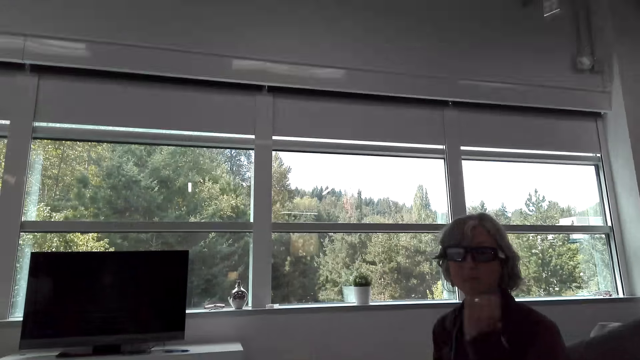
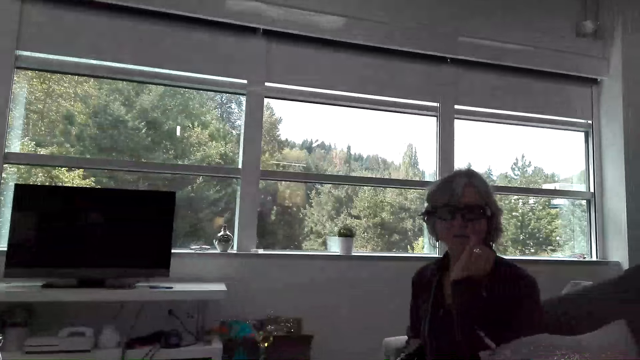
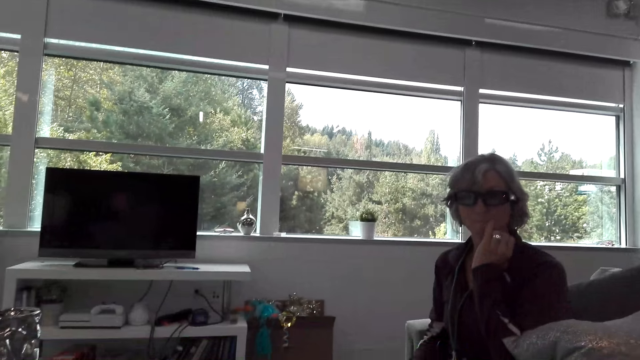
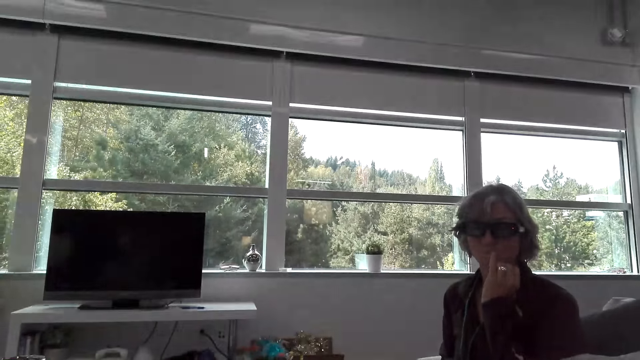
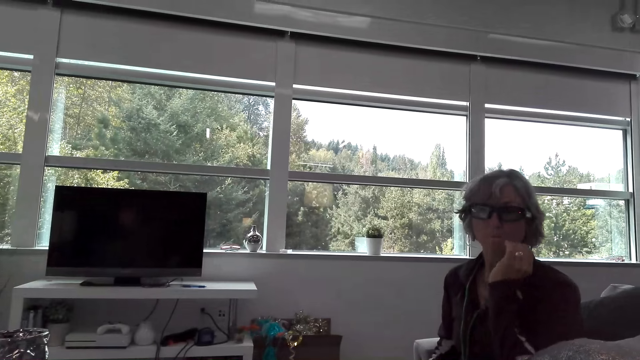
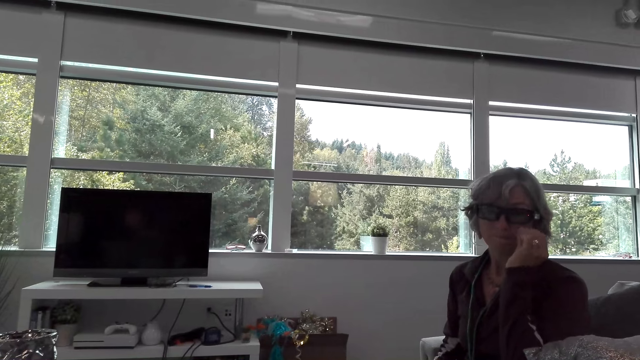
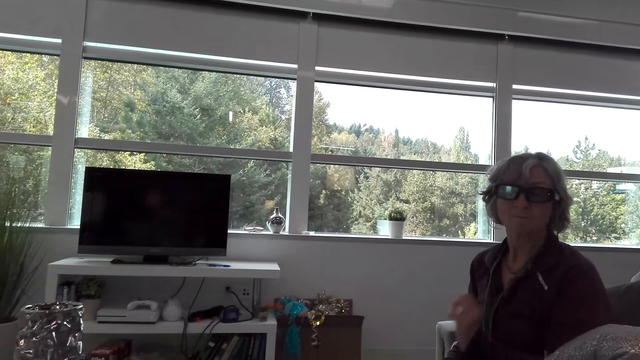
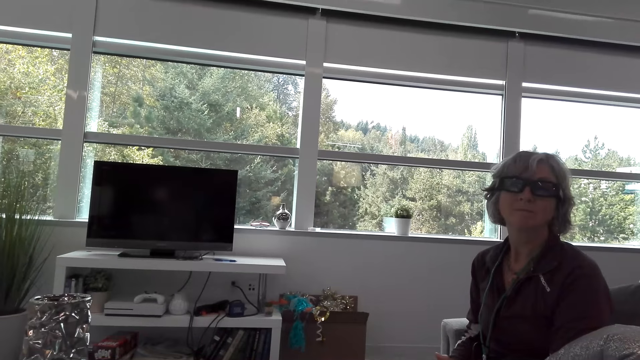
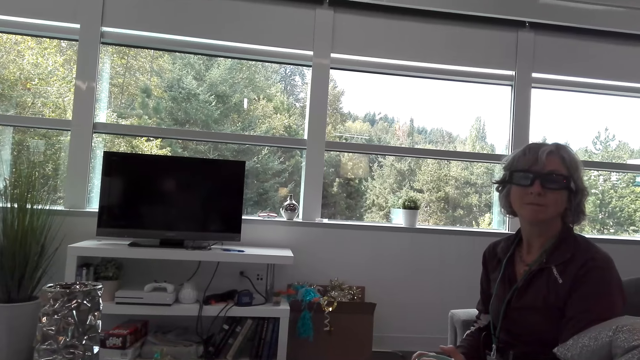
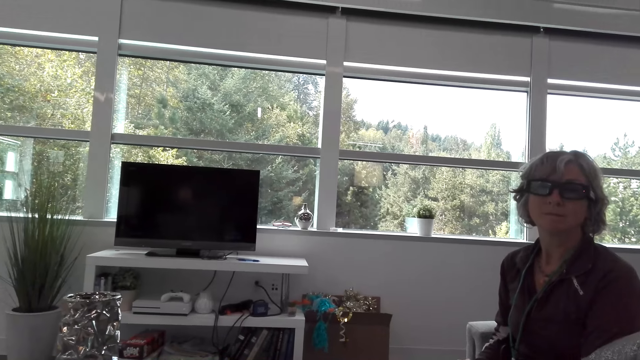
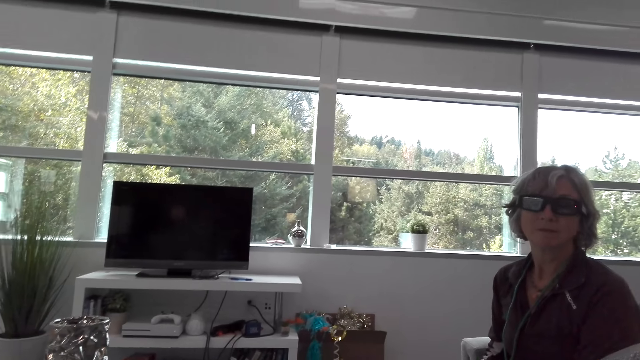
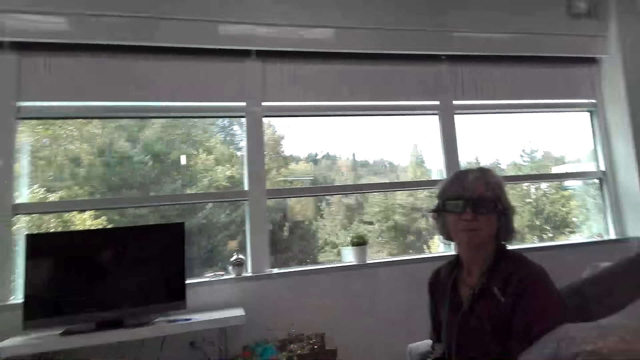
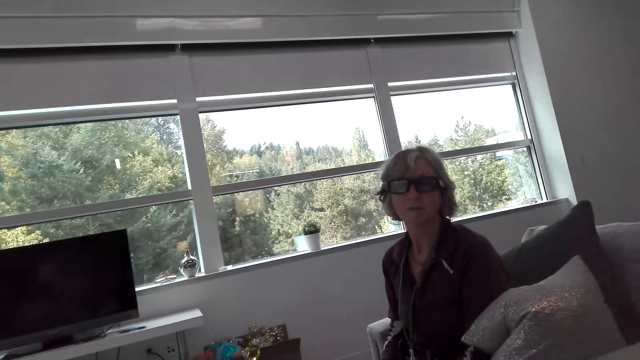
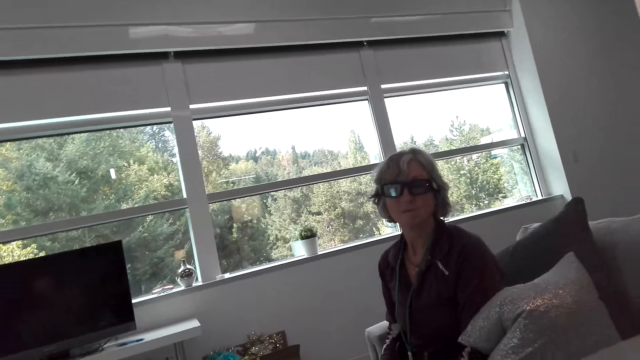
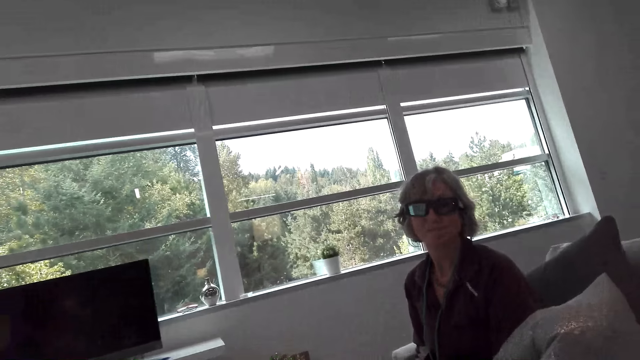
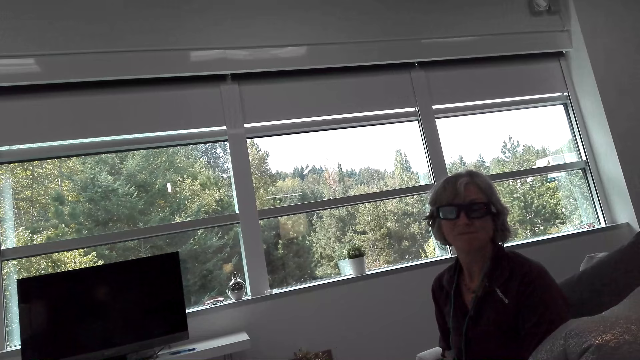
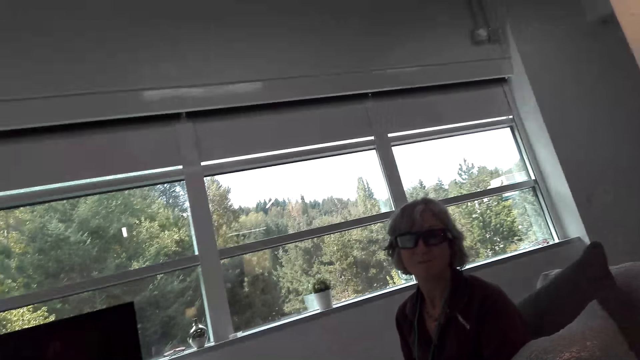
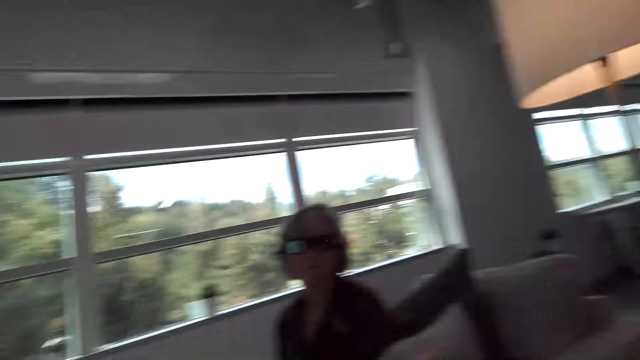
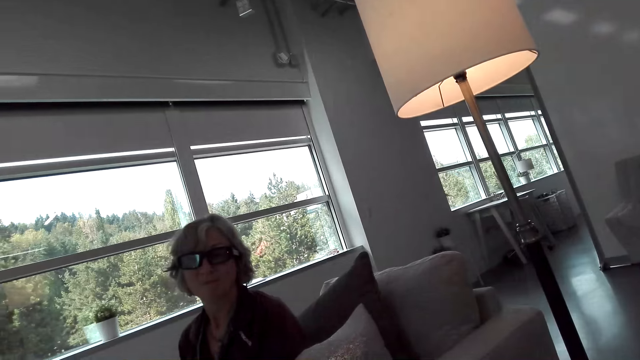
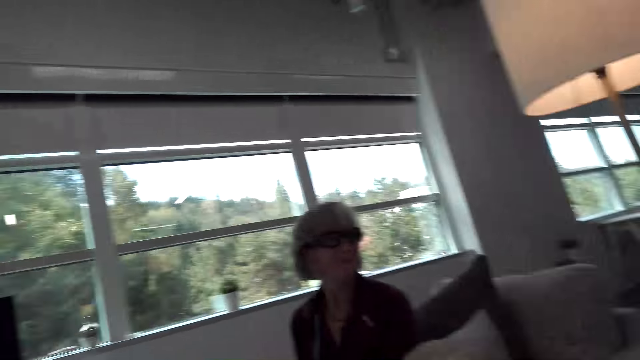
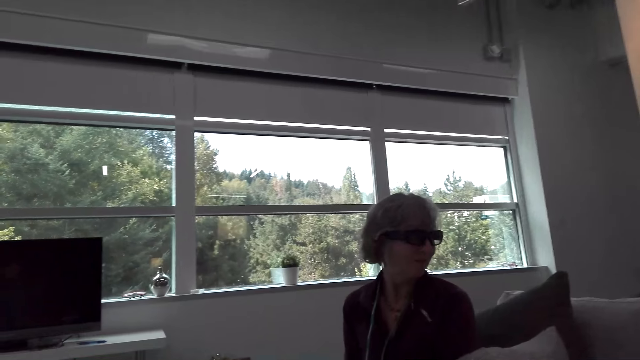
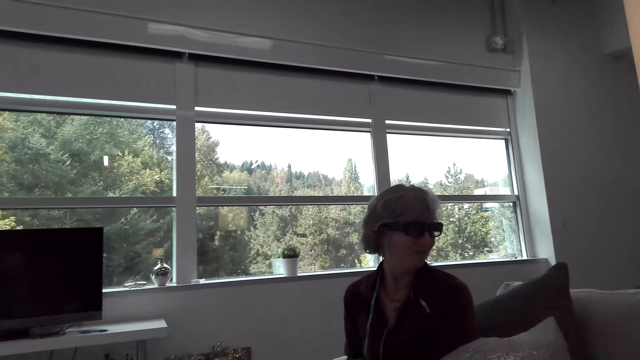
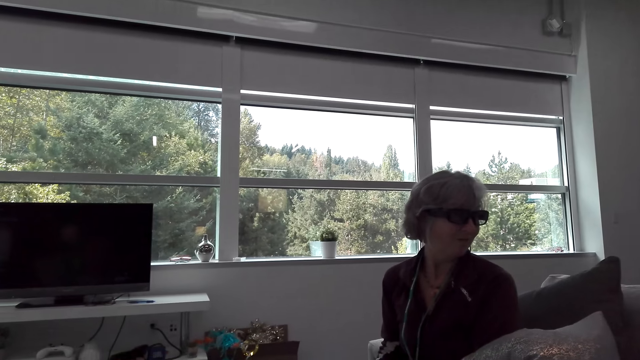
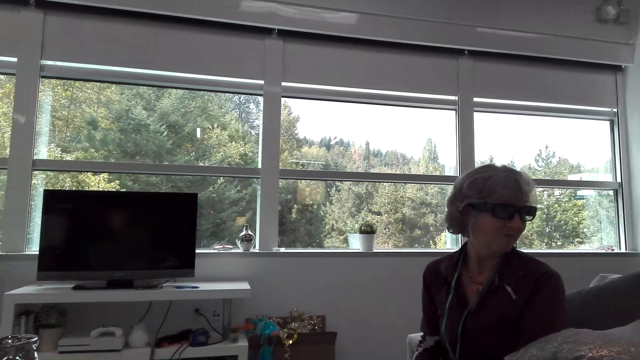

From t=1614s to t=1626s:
The lady touches her mouth.

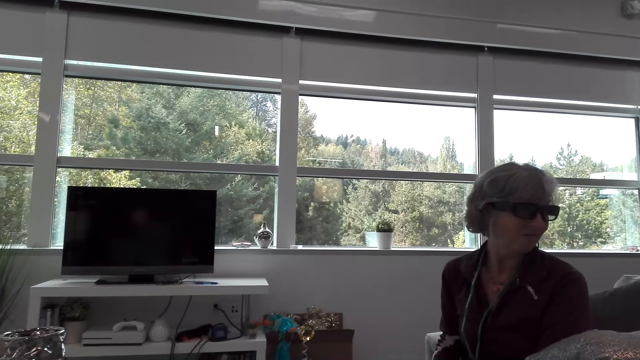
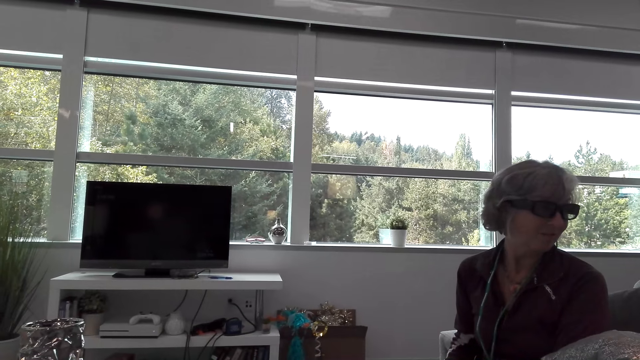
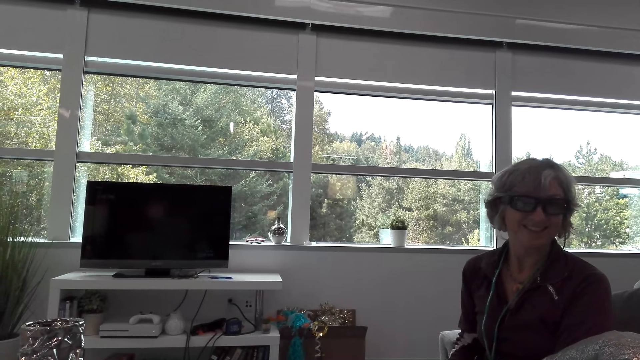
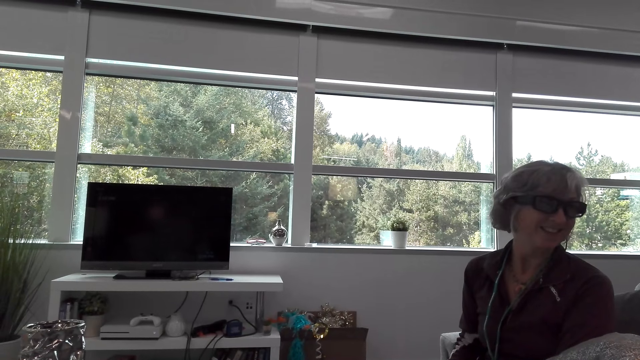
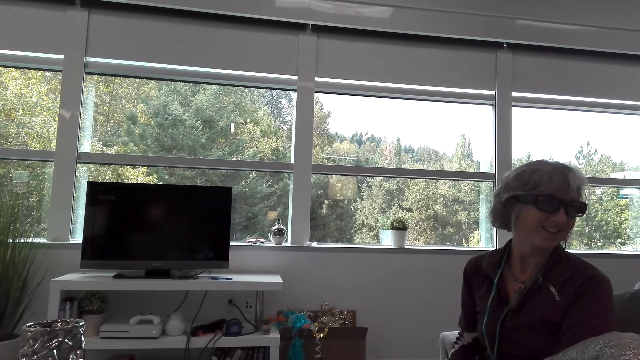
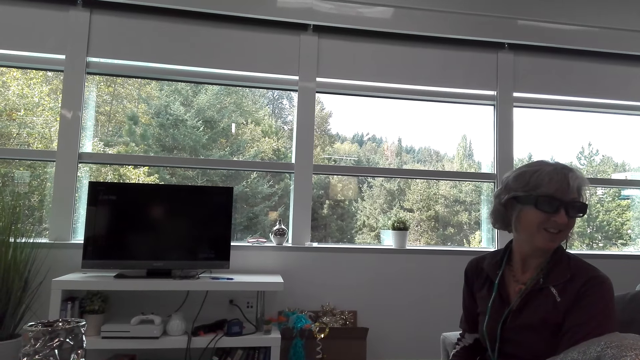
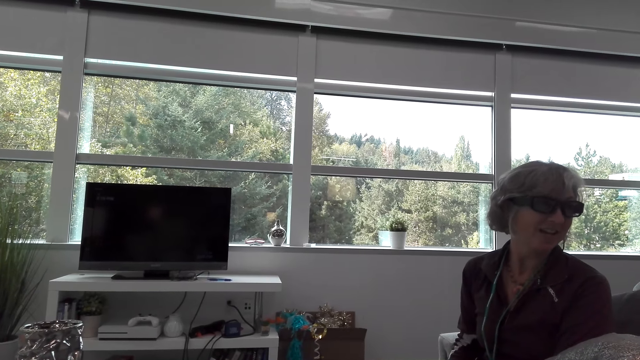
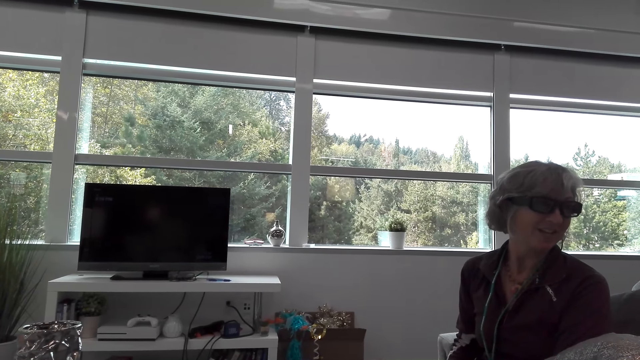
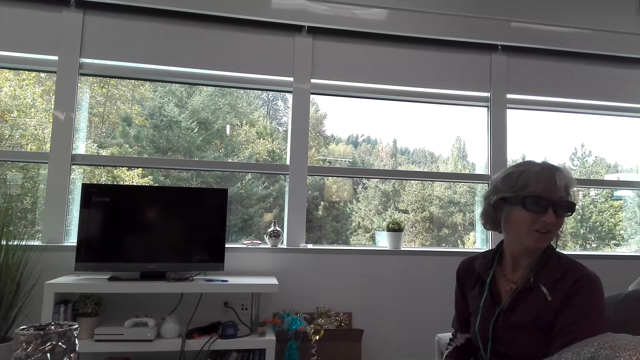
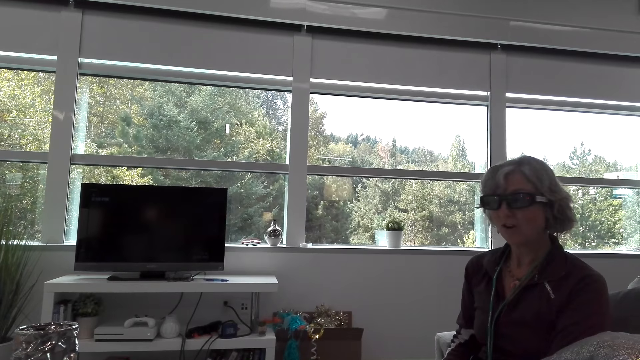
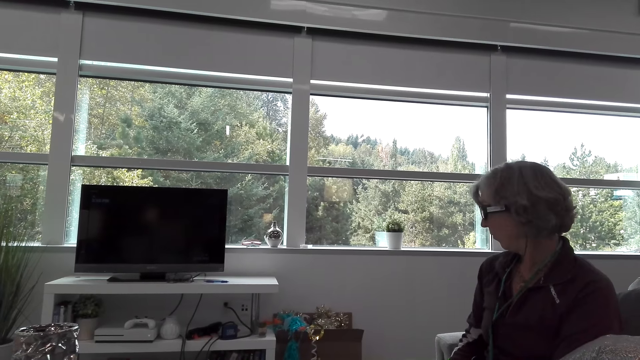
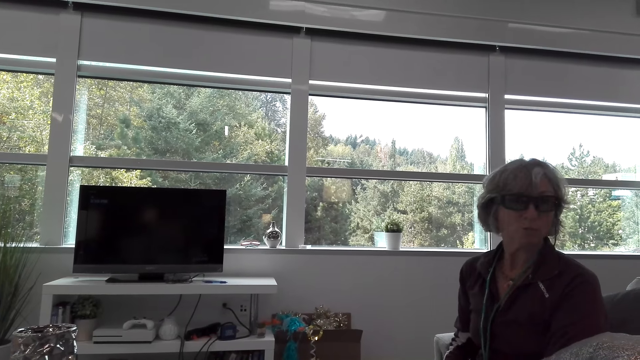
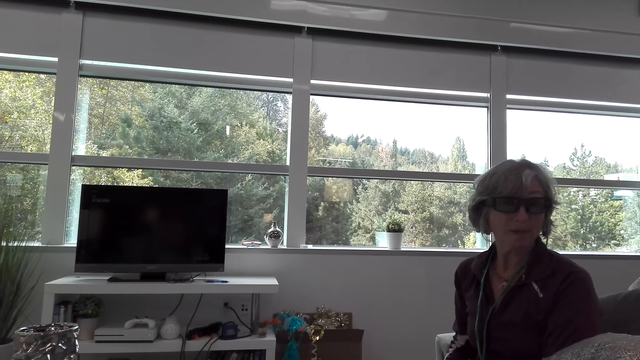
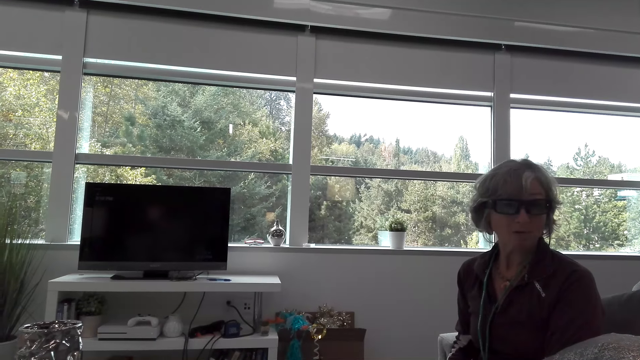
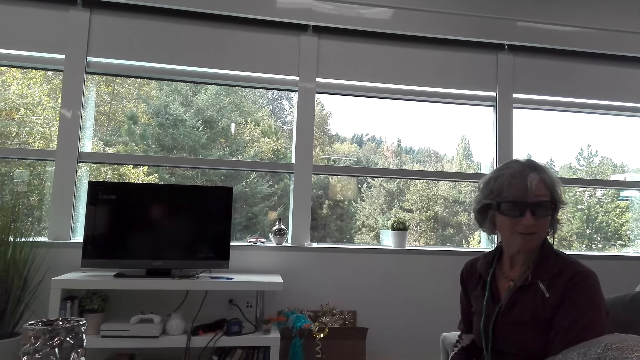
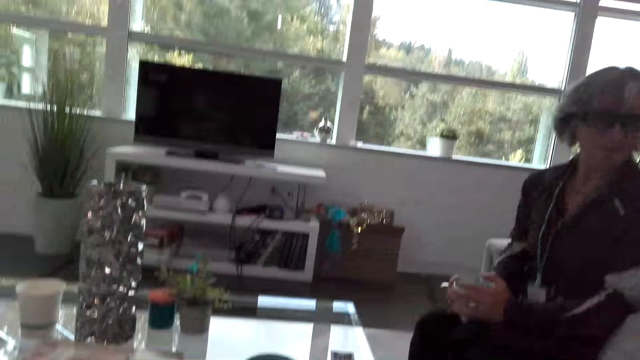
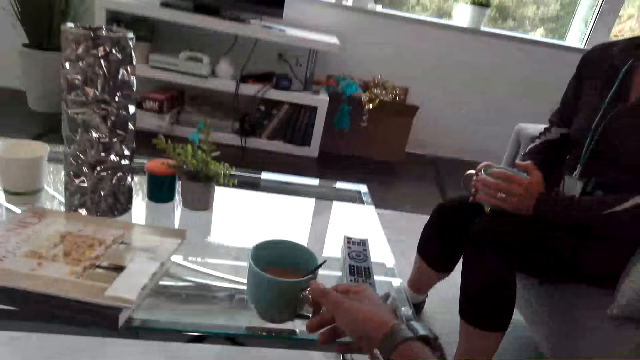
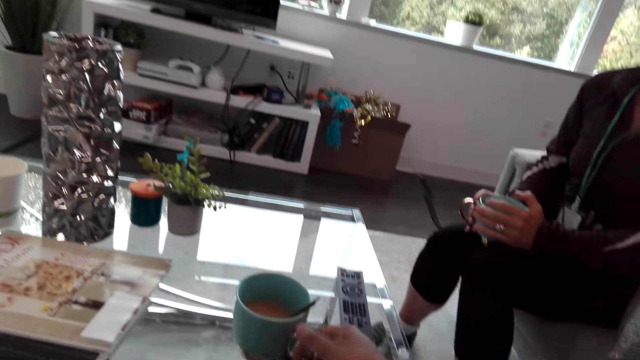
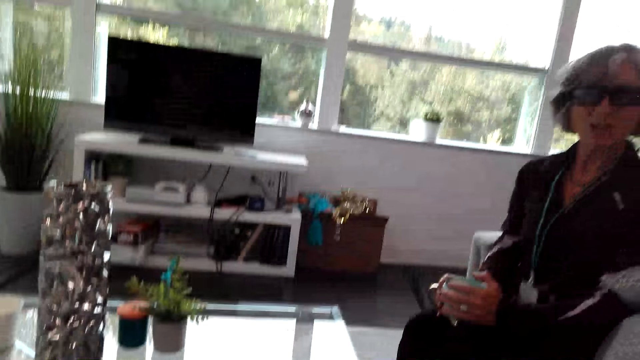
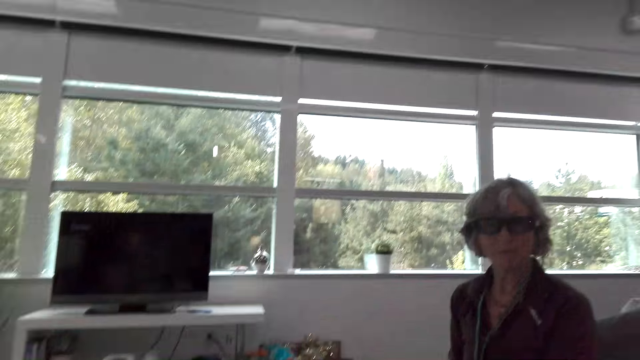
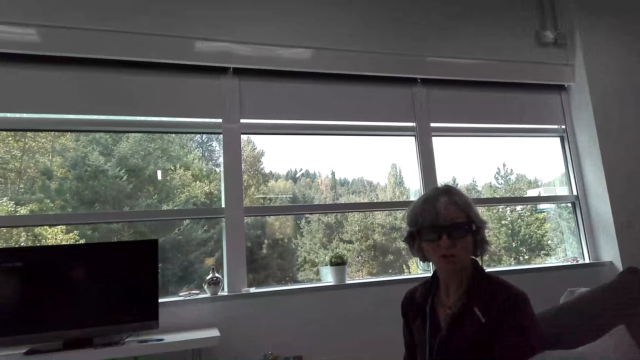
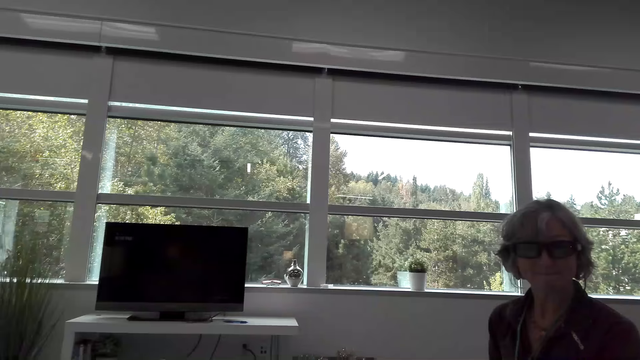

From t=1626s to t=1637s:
The camera wearer picks up the mug on the table. They hold the mug on the table. A lady speaks to the camera wearer.
